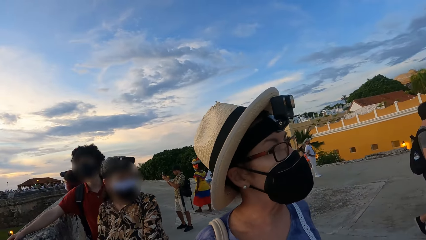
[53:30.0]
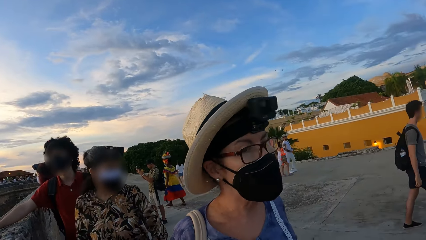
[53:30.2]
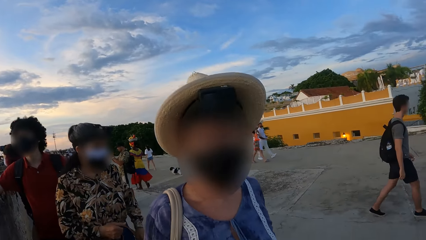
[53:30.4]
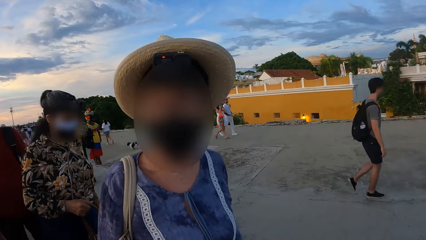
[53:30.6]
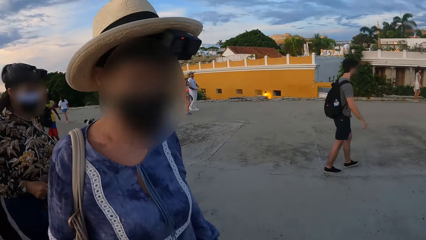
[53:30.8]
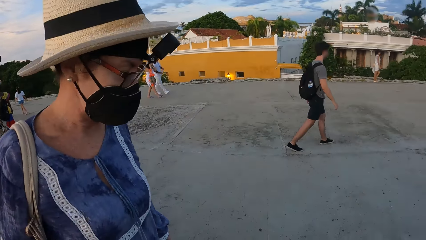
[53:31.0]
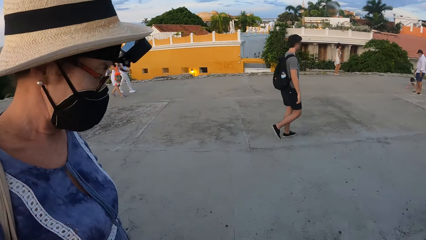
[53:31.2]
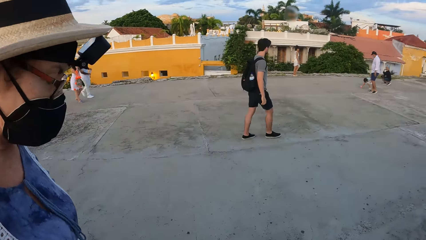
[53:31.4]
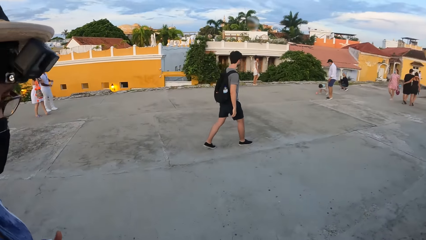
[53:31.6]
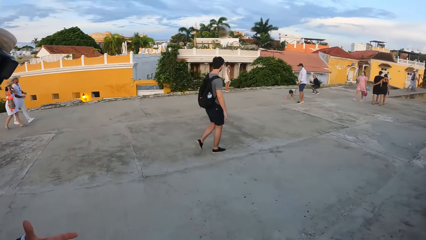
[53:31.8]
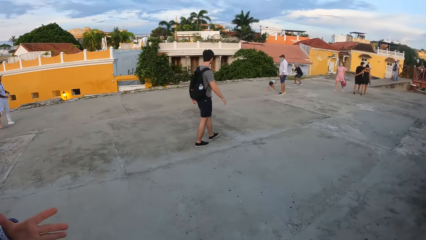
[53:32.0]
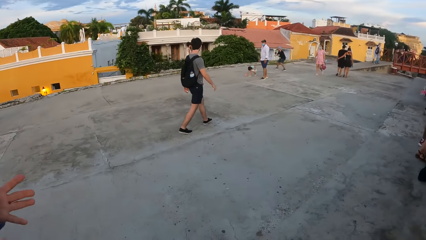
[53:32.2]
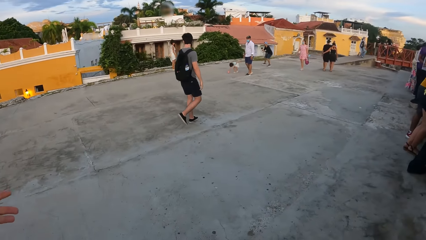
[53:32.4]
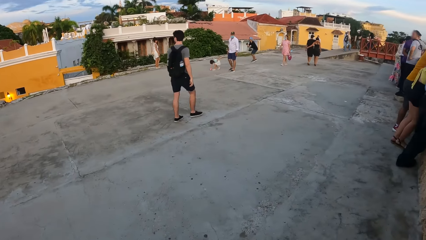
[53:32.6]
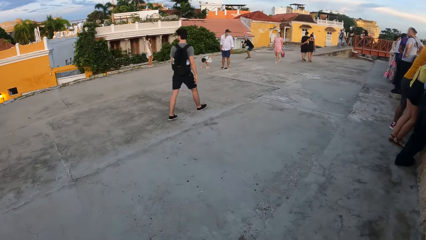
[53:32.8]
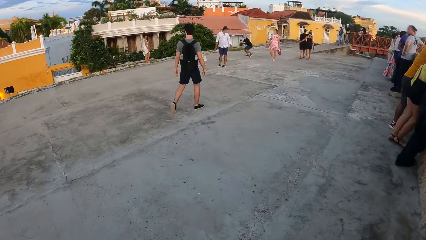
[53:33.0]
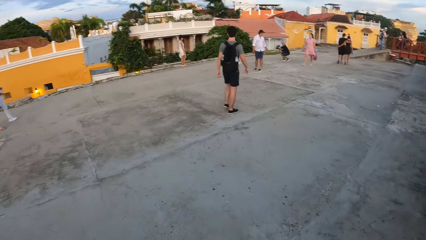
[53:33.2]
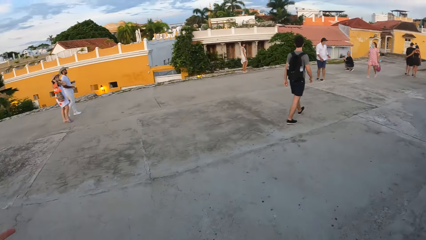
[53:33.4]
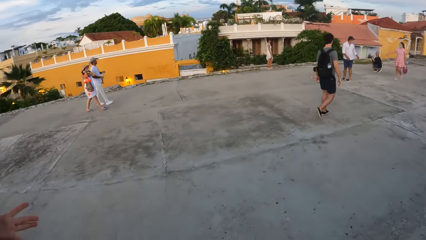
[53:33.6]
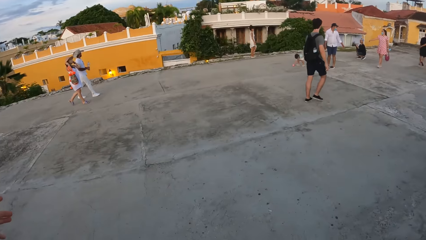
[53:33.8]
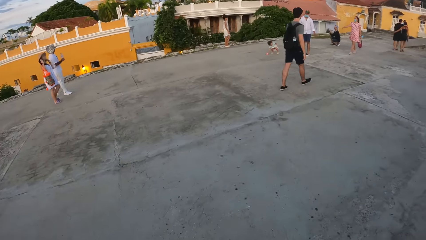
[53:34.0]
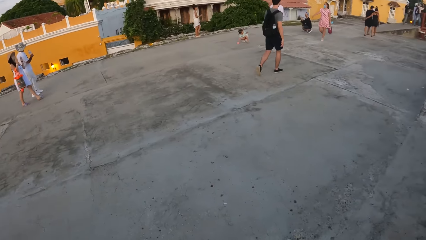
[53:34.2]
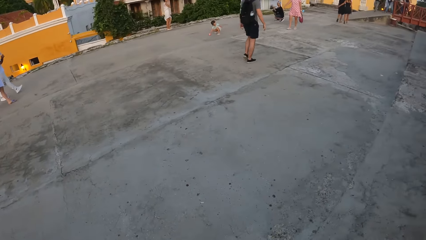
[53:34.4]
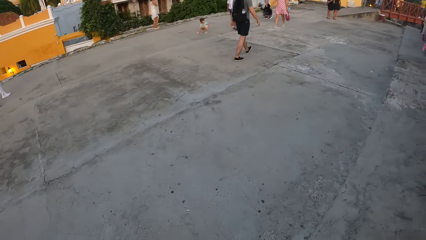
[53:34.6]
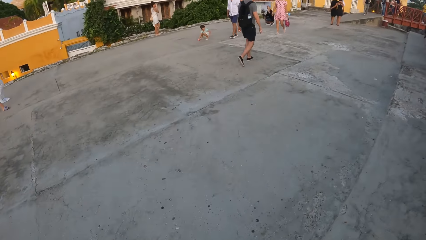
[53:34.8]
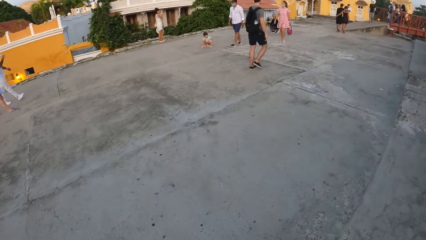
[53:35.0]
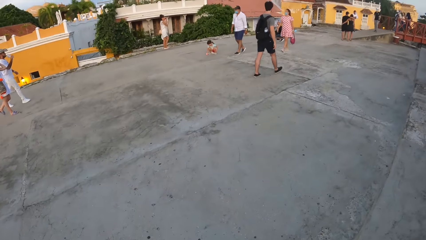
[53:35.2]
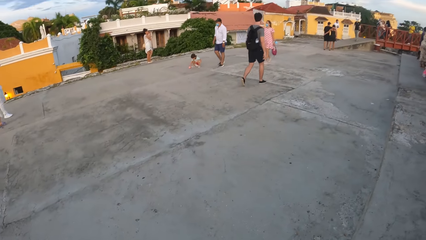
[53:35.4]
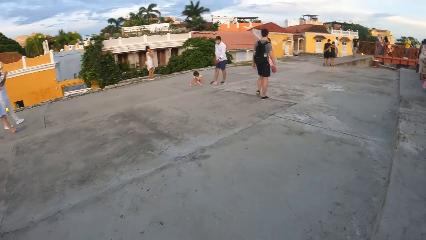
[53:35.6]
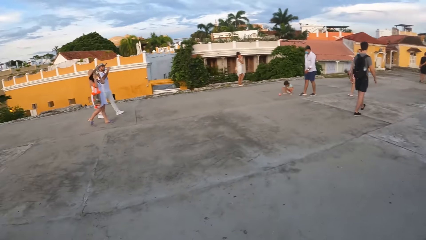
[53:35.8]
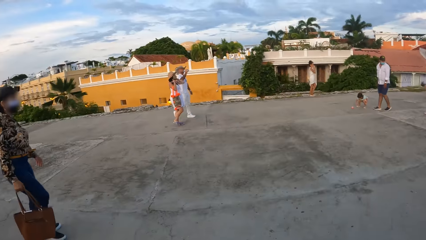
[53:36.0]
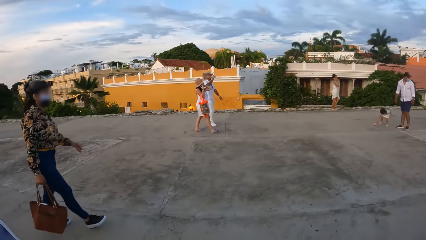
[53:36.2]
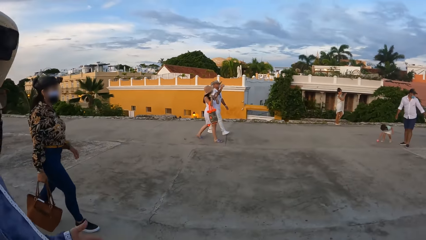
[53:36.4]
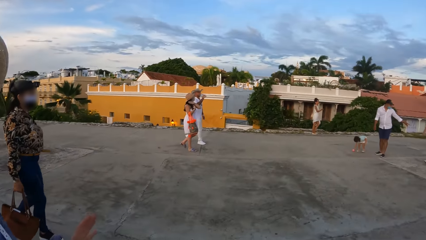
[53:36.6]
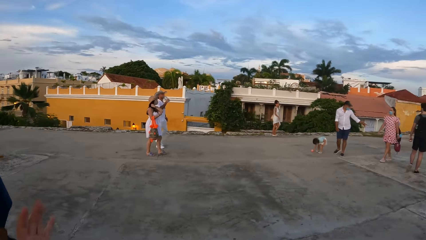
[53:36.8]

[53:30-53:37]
The camera wearer walks away with the friends on the road.

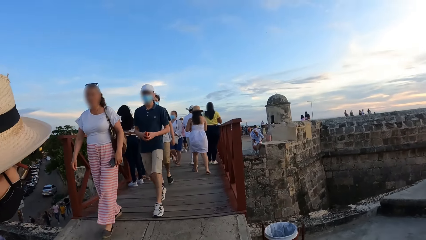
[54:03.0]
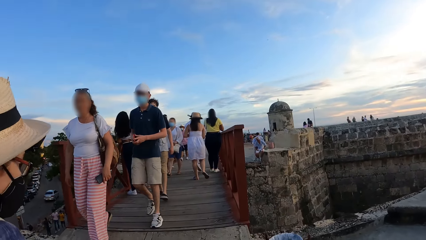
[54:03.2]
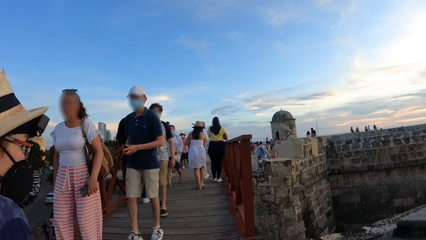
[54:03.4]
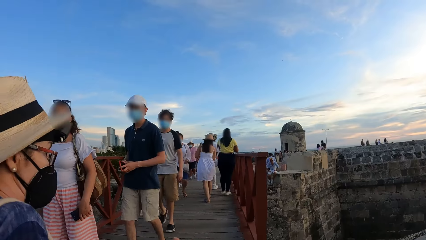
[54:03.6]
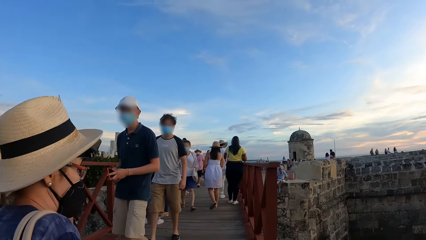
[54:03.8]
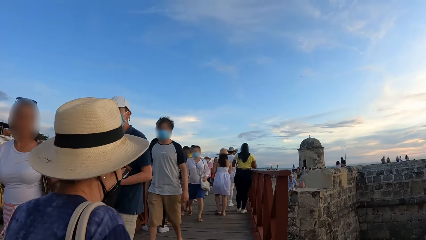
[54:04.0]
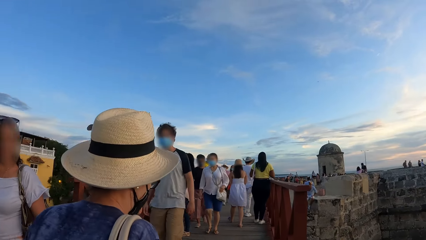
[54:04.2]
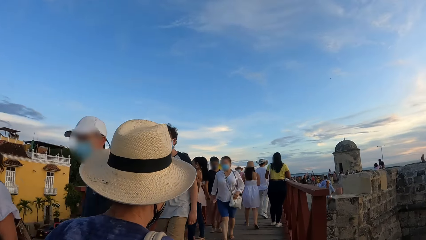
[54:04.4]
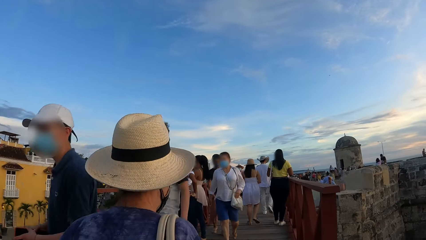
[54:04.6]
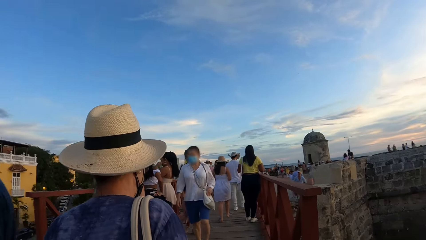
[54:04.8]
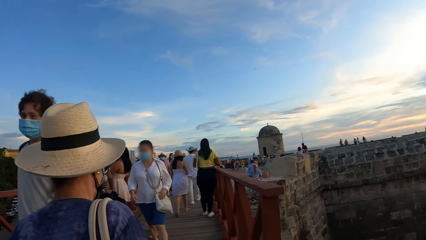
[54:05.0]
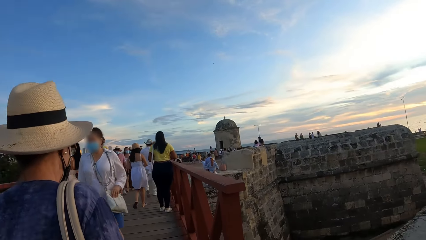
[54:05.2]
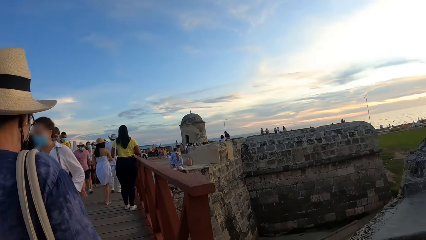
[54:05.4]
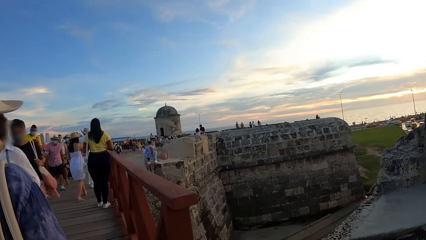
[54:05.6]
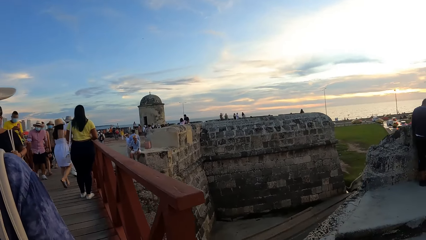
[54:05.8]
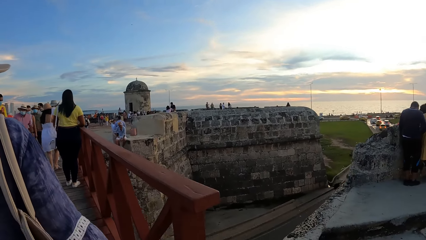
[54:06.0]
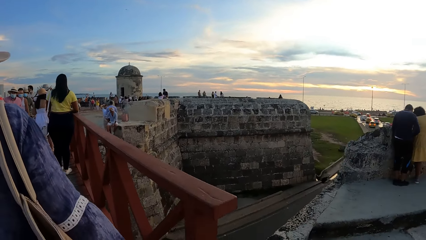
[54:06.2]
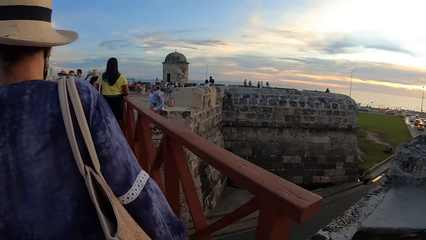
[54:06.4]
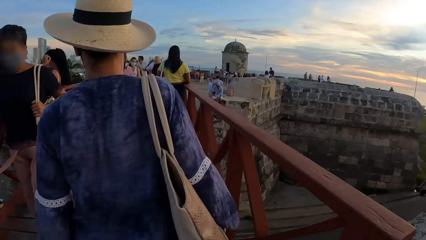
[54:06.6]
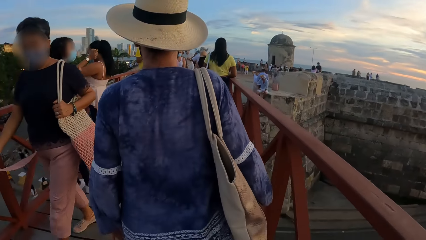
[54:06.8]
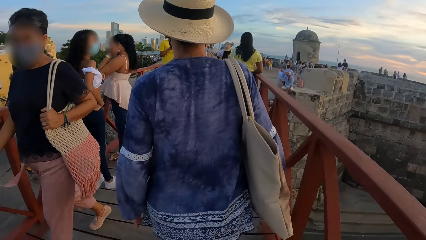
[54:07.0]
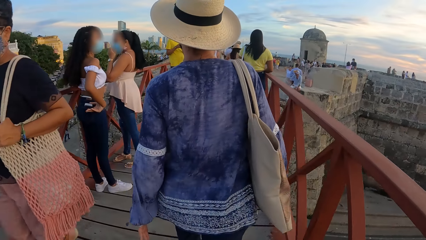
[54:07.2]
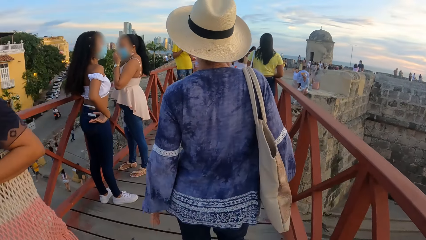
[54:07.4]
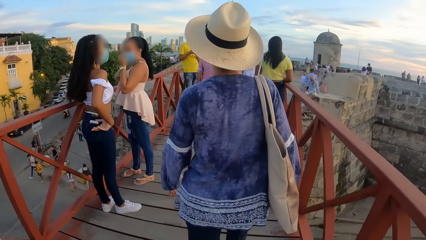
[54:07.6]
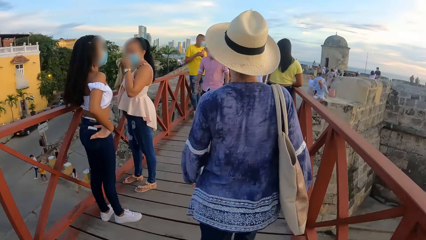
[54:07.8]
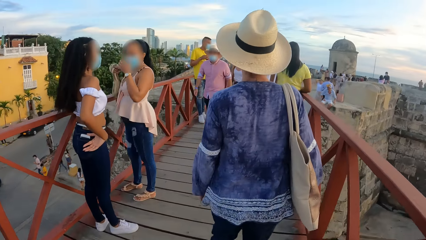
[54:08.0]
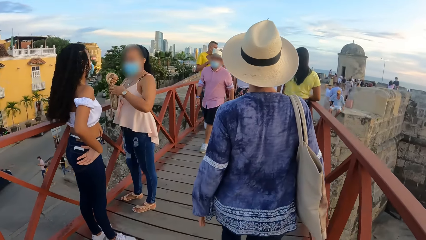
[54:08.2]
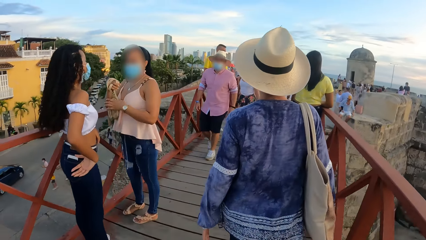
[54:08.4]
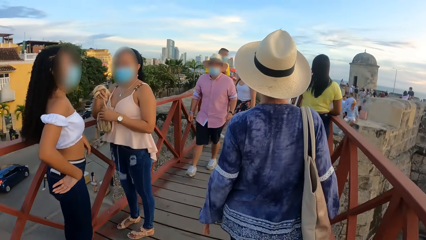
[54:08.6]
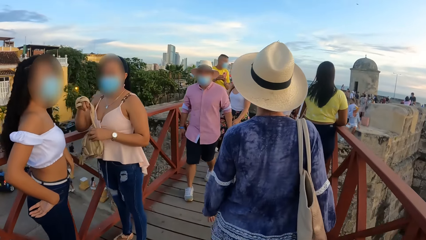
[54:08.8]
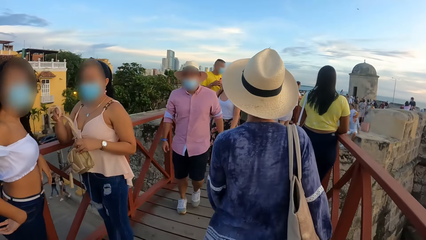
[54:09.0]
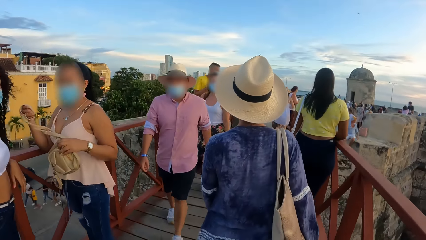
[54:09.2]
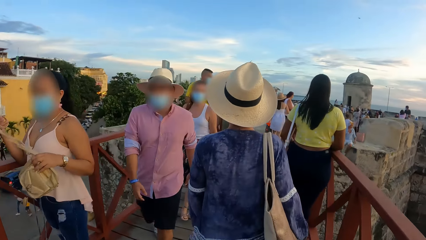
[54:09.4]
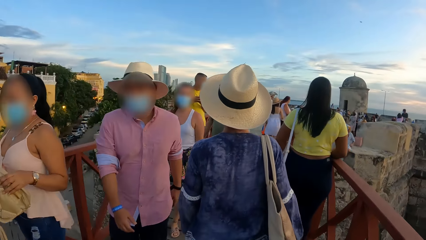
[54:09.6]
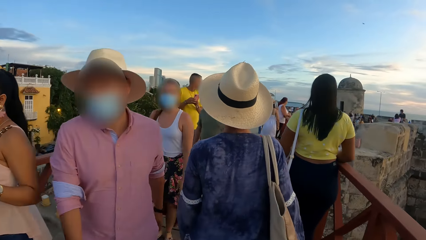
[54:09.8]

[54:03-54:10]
The camera wearer walks towards the bridge.

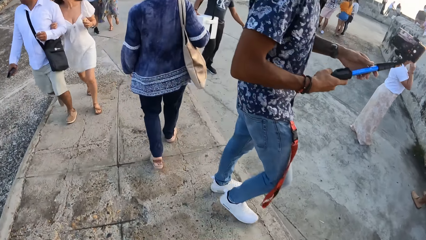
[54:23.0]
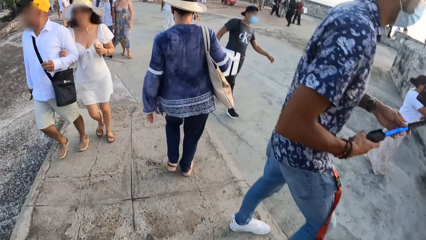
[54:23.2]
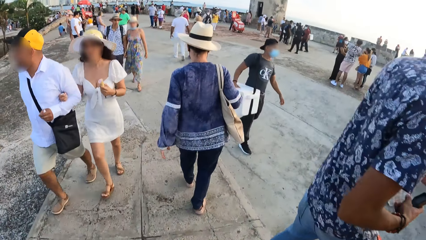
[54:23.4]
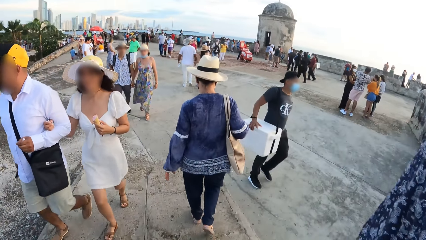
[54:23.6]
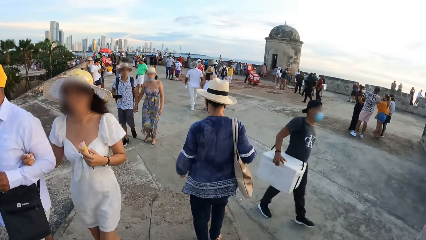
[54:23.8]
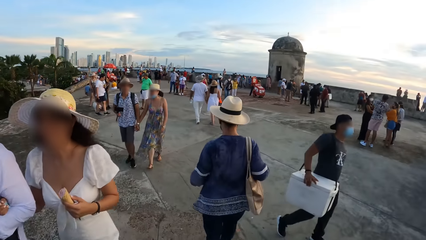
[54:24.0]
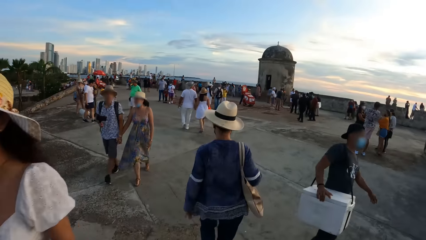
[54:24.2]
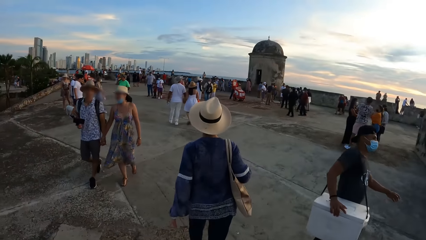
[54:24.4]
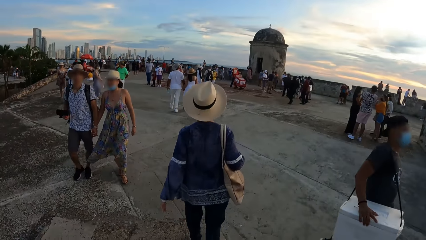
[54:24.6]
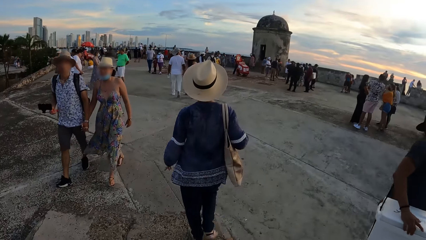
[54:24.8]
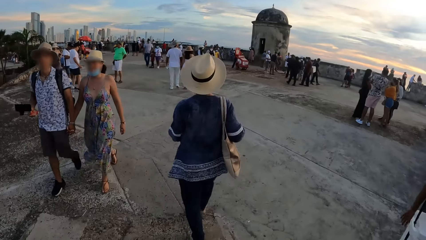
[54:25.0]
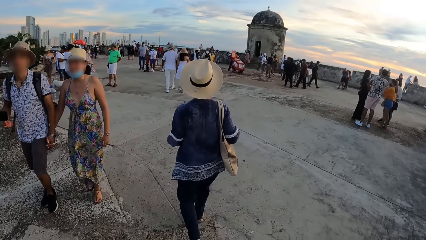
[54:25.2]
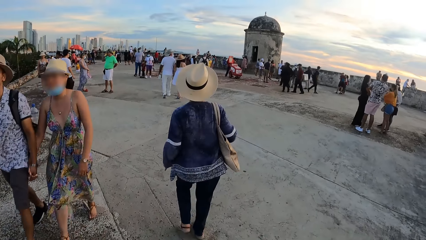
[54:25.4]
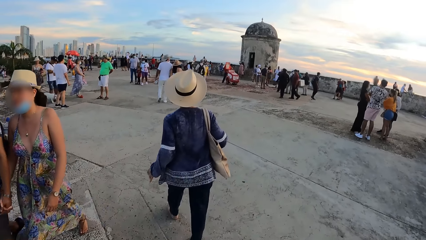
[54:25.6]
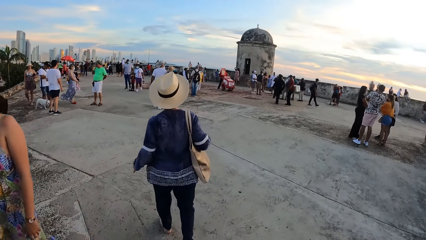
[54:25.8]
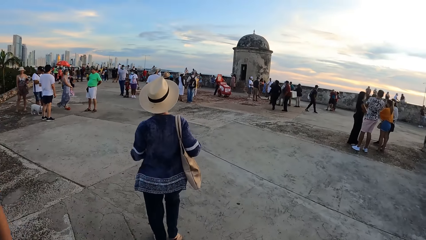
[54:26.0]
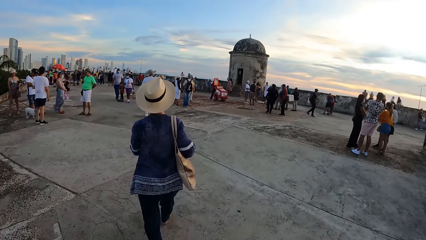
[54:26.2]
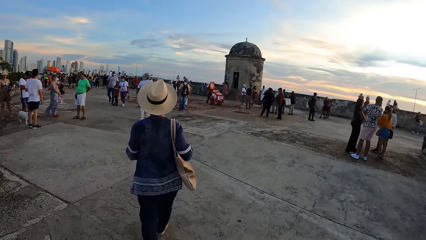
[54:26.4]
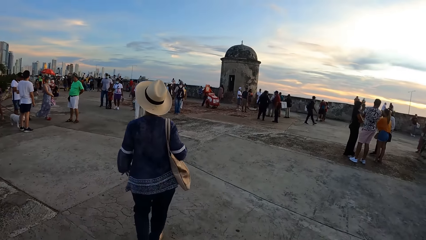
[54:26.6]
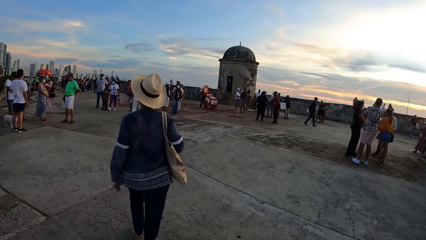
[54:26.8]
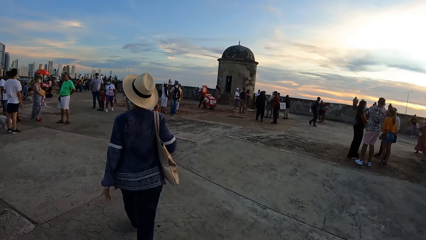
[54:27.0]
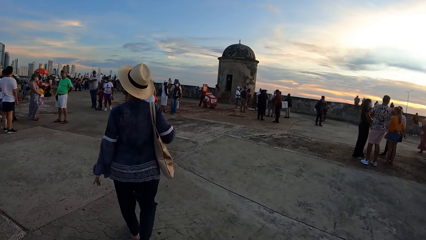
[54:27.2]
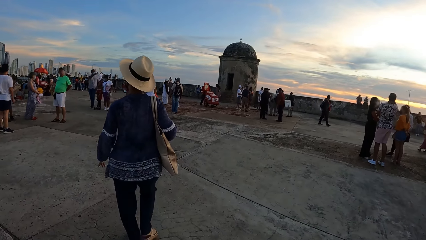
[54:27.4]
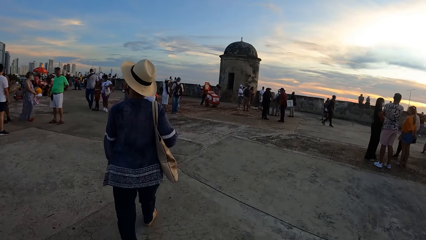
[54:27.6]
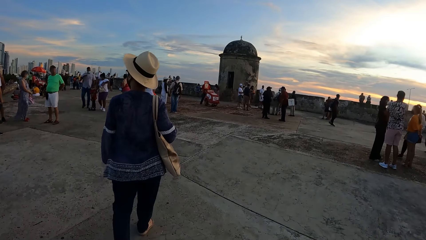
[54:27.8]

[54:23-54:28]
The camera wearer walks at the view point.
